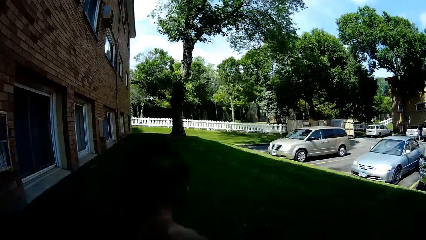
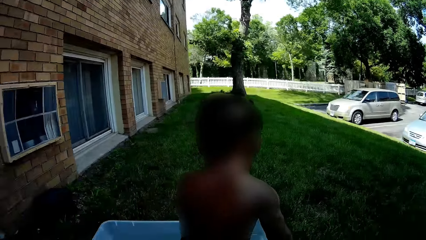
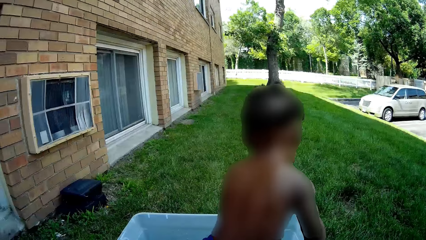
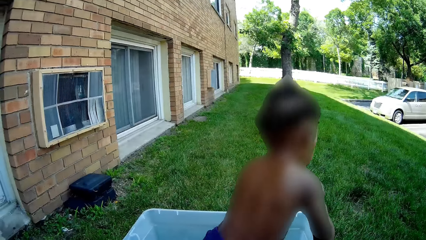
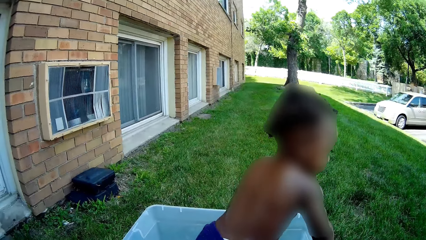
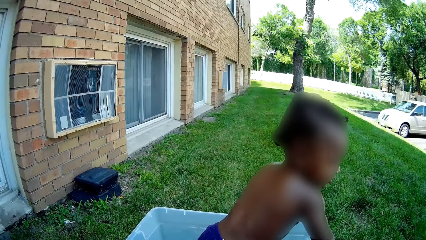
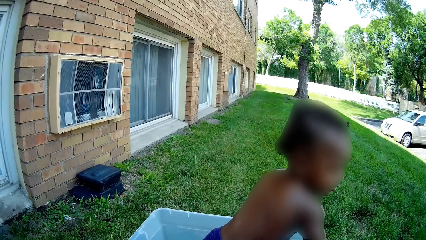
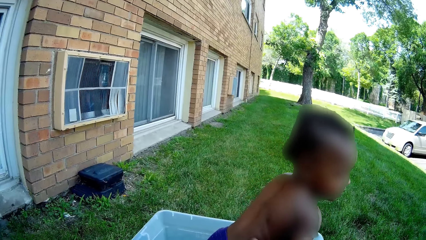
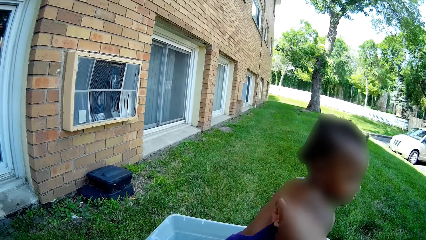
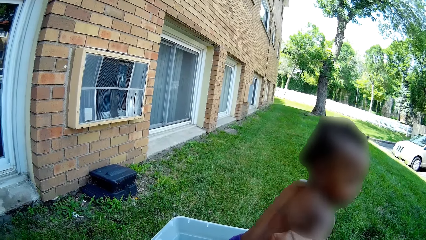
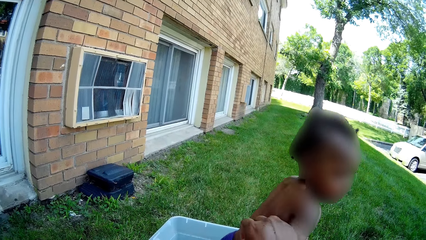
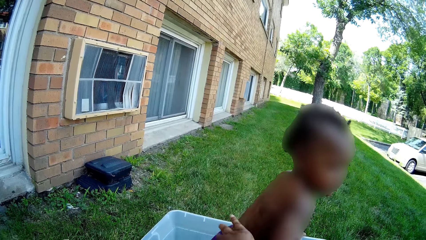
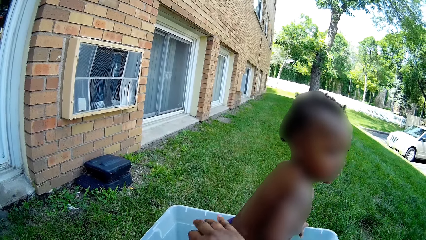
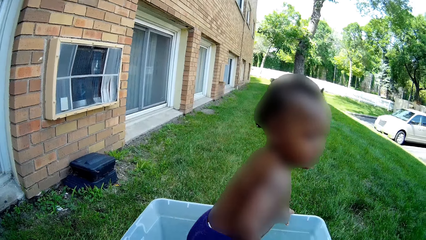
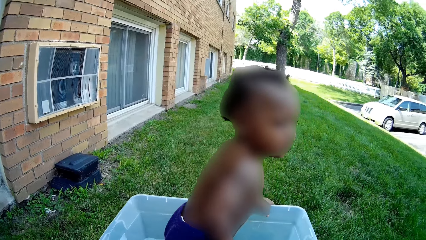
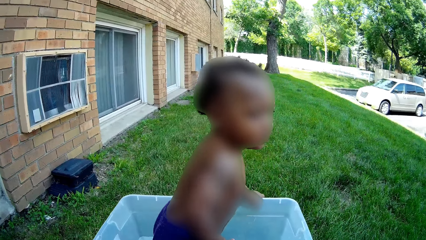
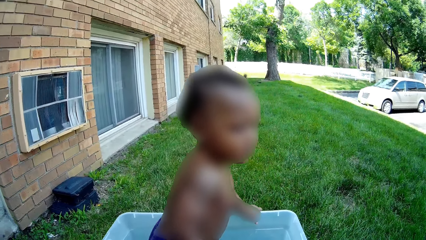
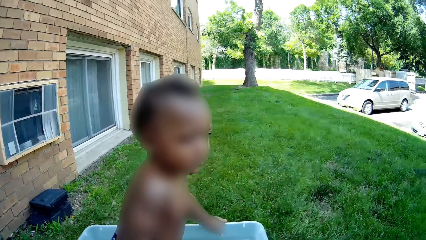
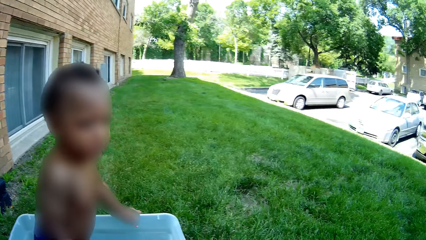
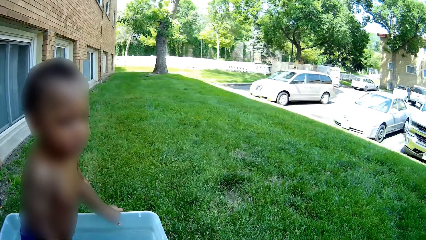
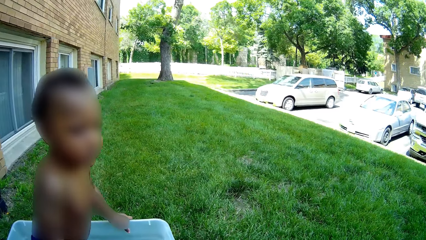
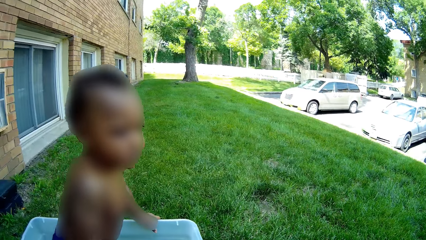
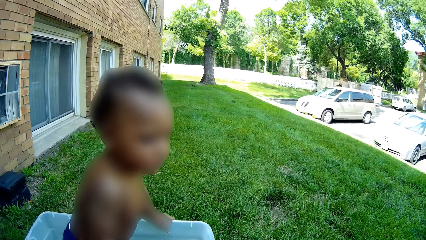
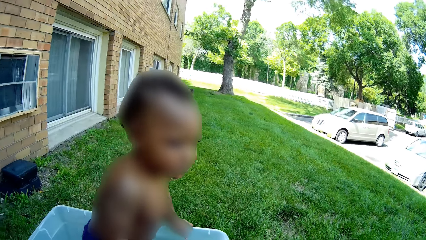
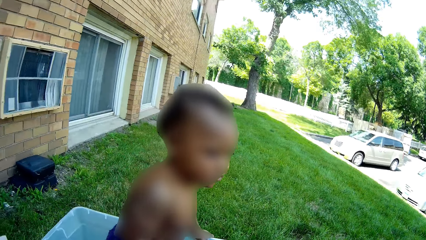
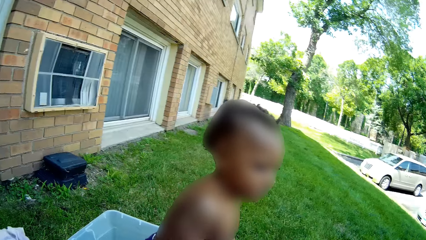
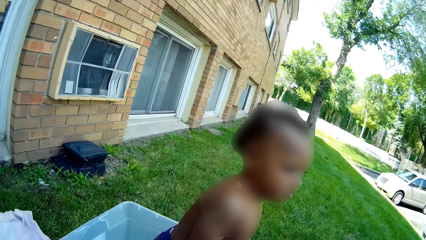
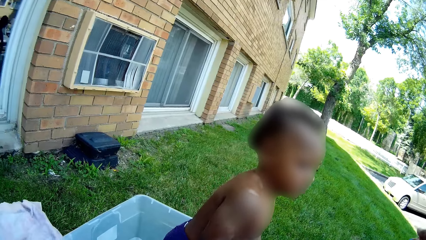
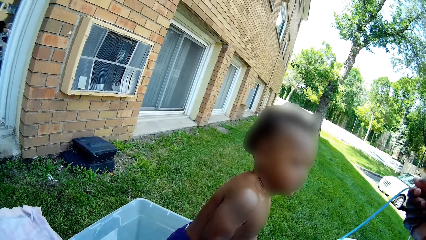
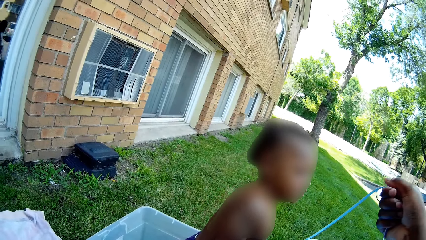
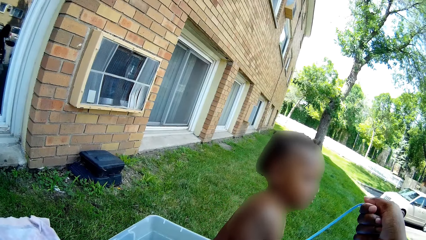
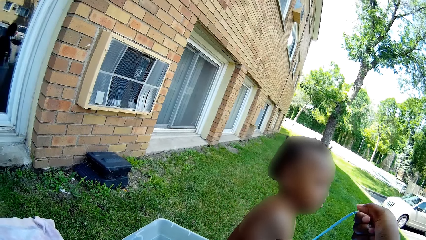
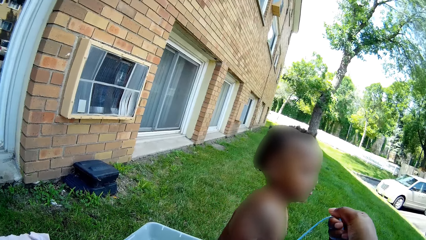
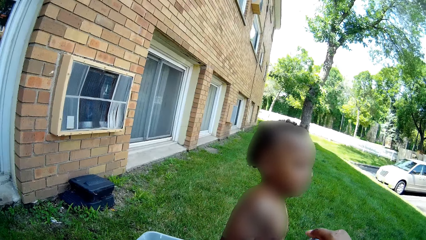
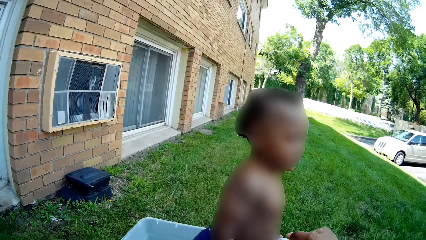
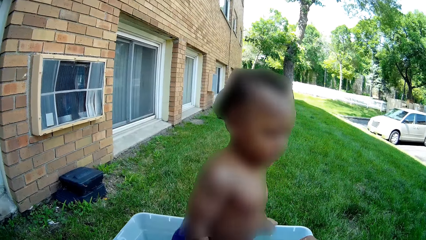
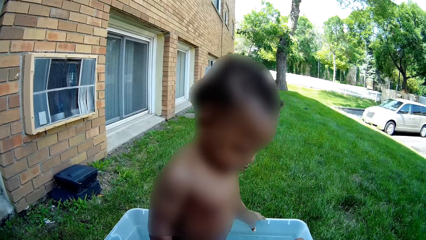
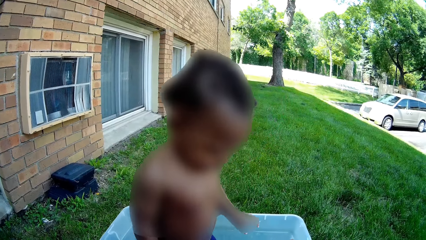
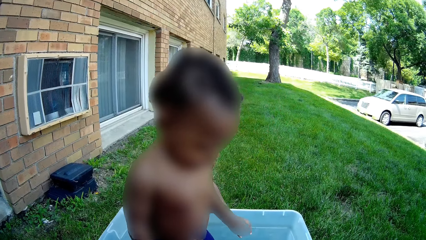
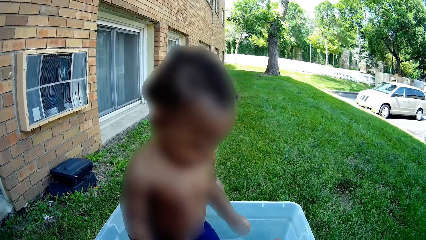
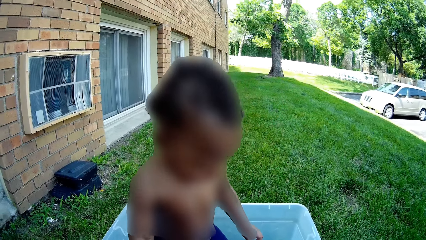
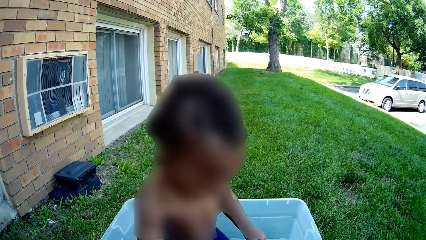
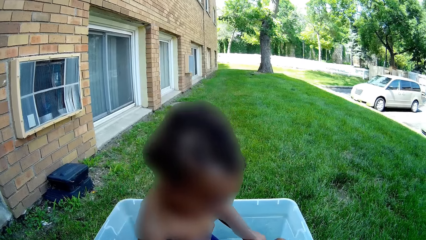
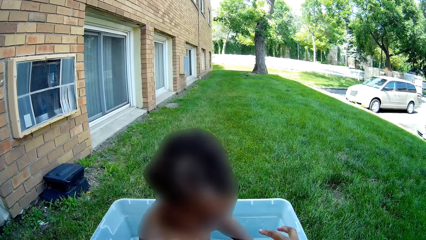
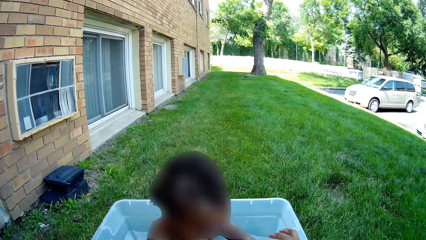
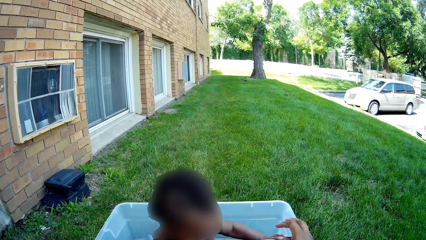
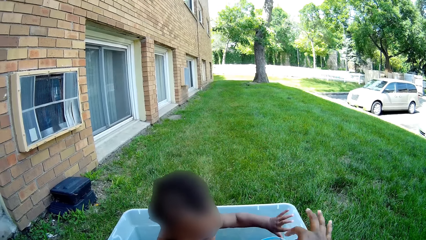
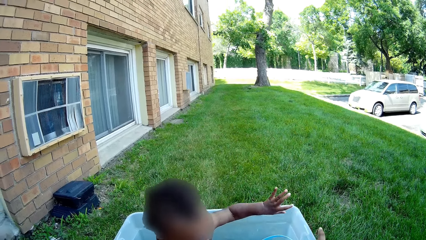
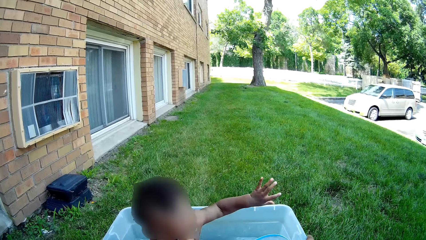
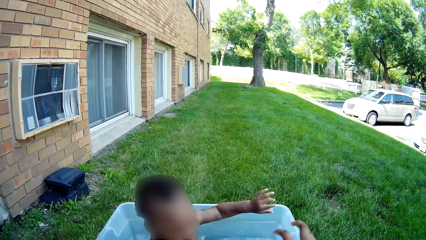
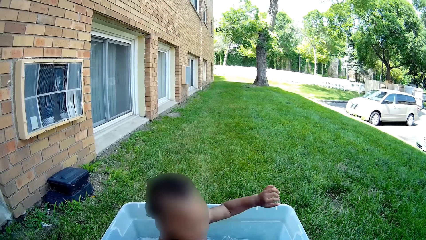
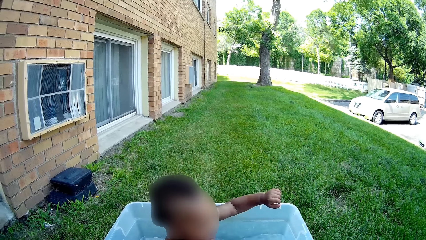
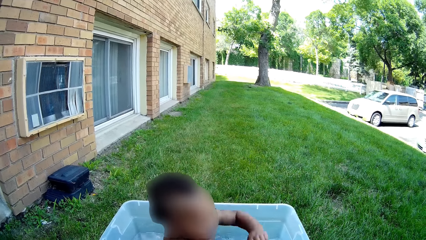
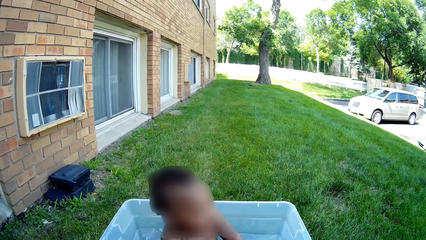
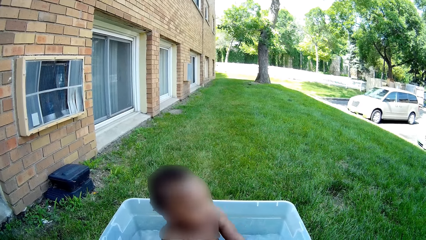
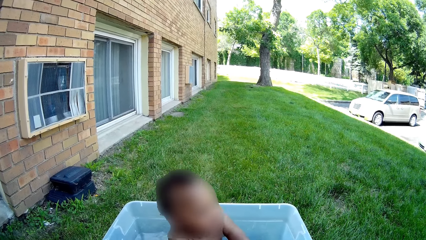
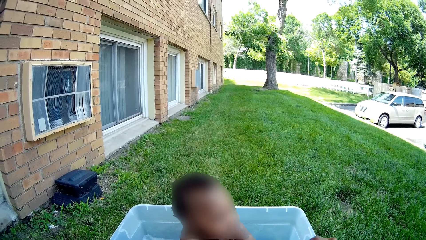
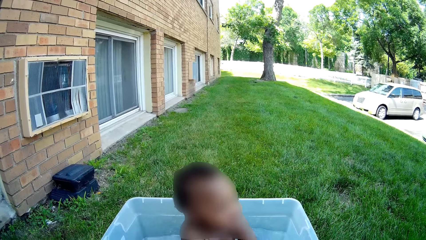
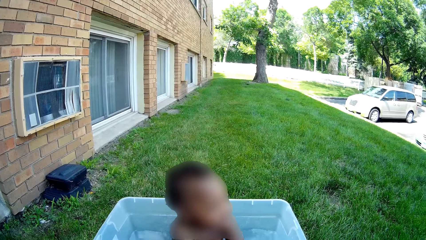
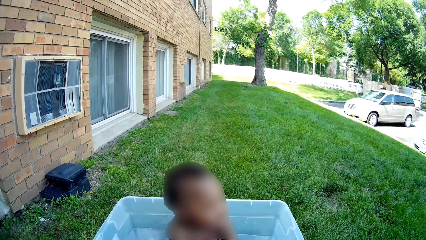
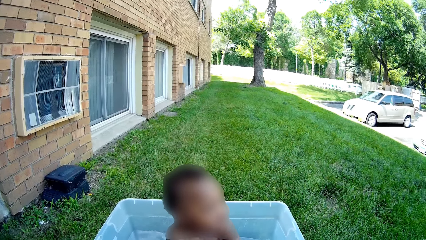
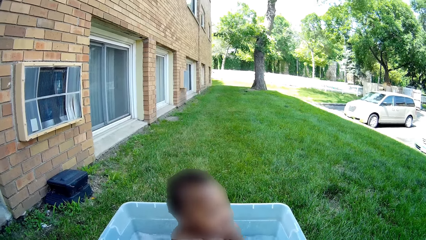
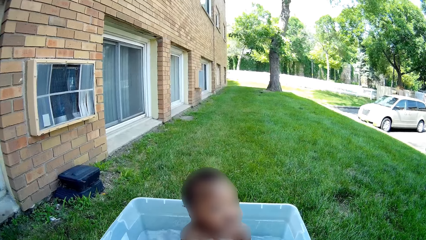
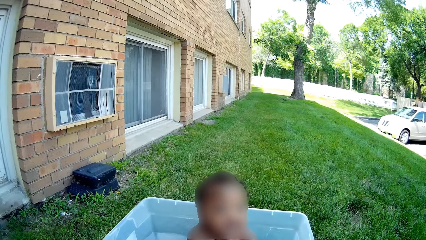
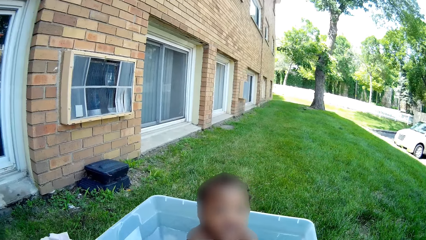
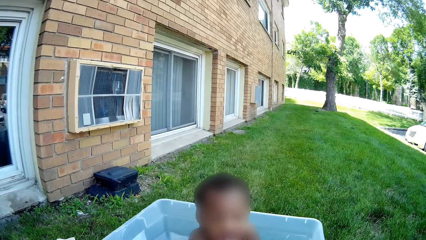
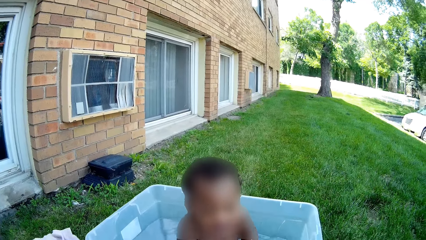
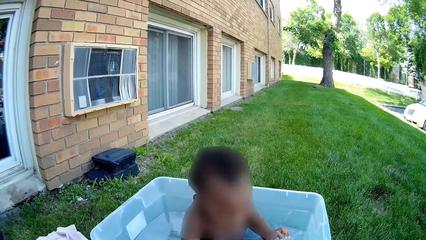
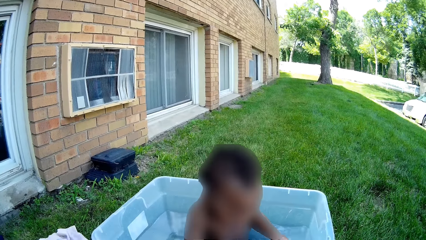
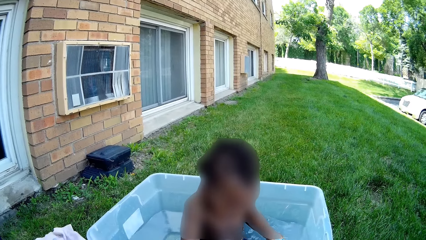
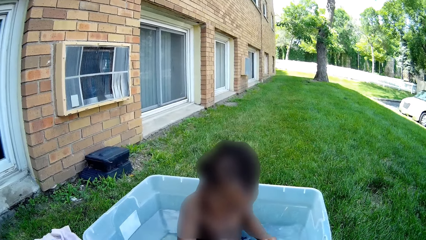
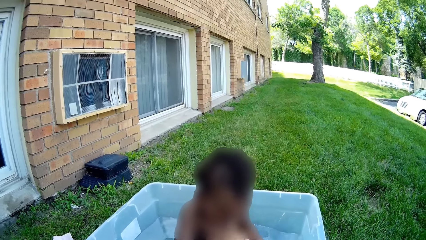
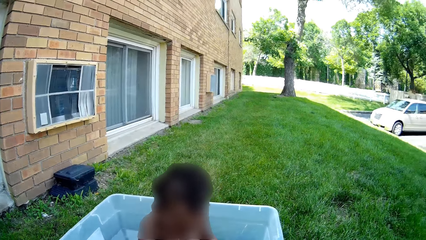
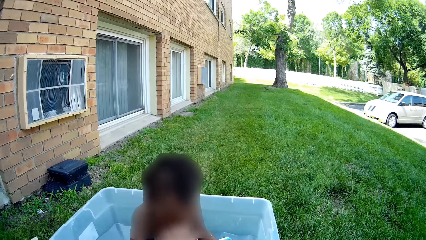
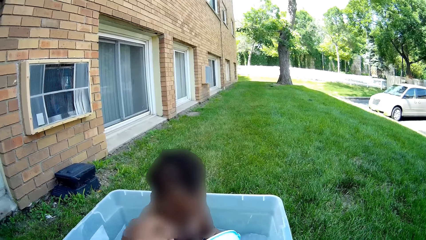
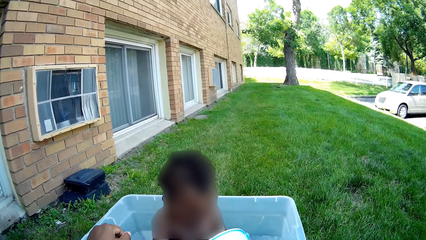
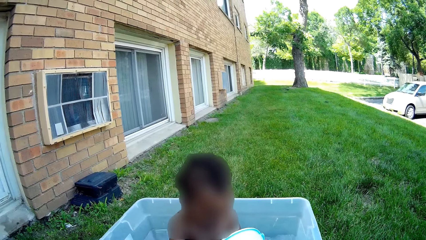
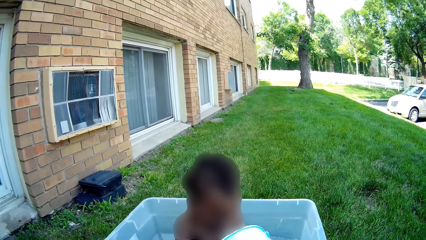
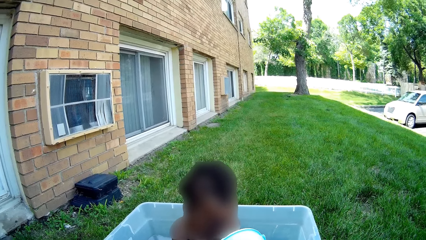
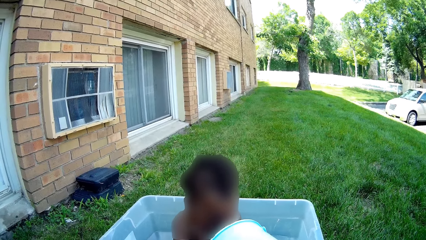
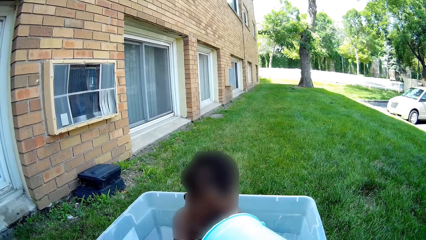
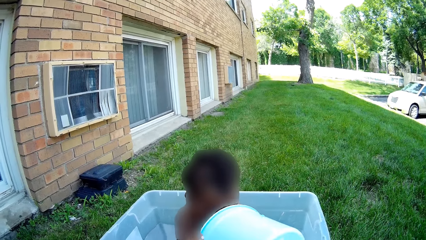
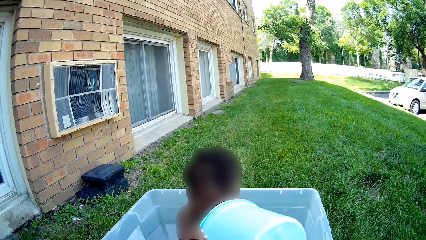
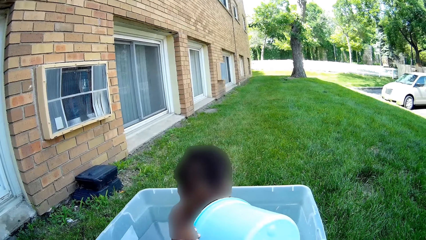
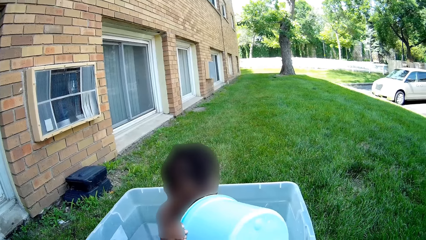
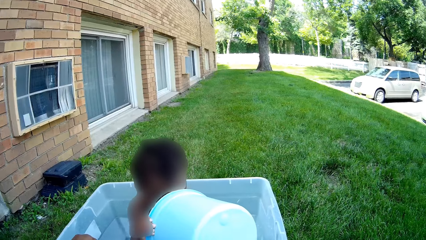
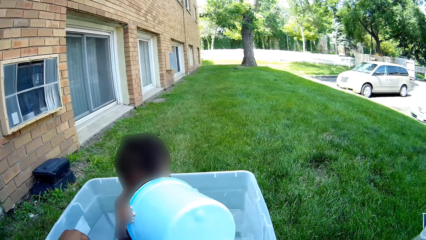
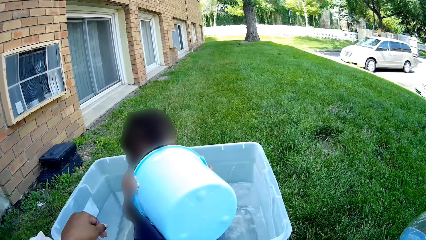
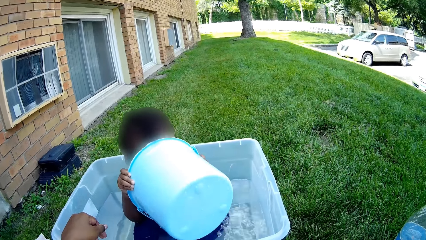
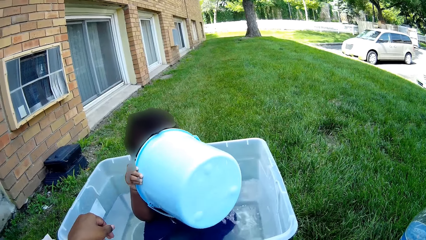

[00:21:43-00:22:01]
The camera wearer touches the girl. She puts the bucket near the girl. She holds the bucket in her right hand. The girl sits in the bowl and holds the bucket with both hands.
